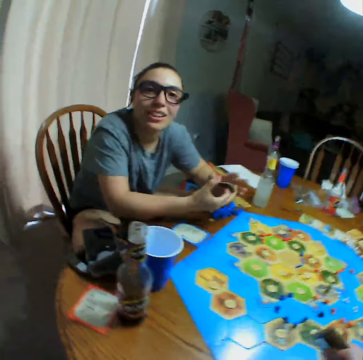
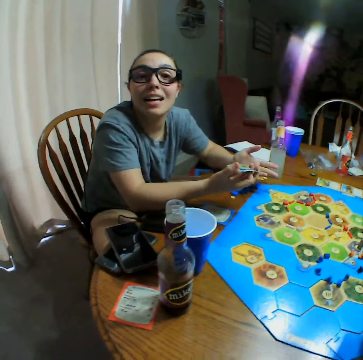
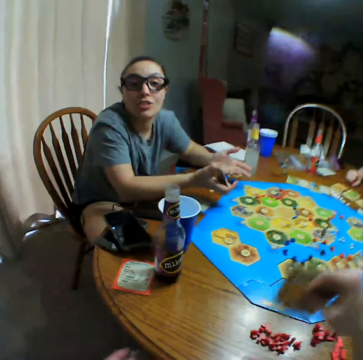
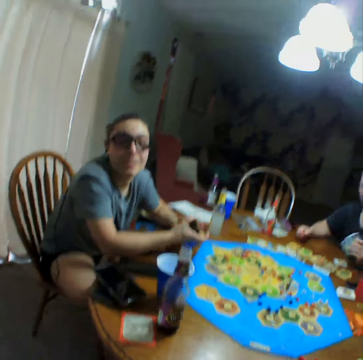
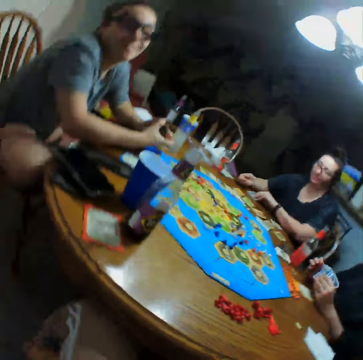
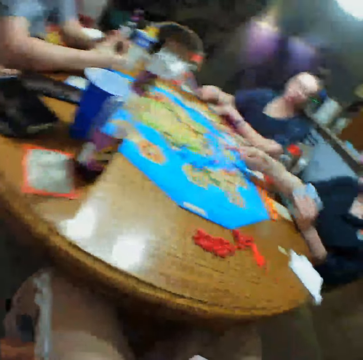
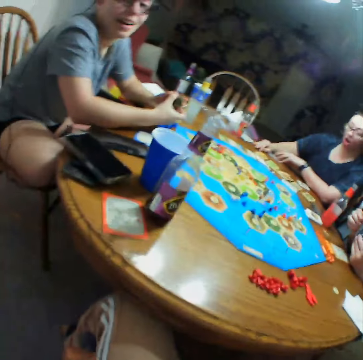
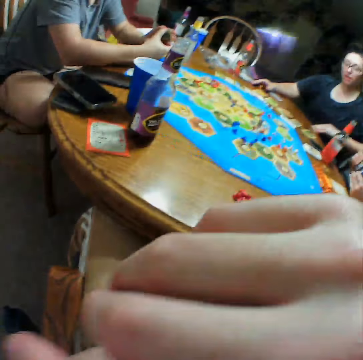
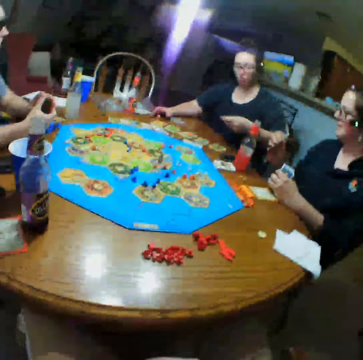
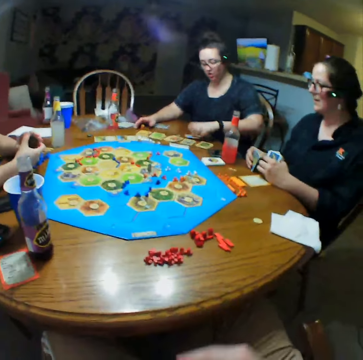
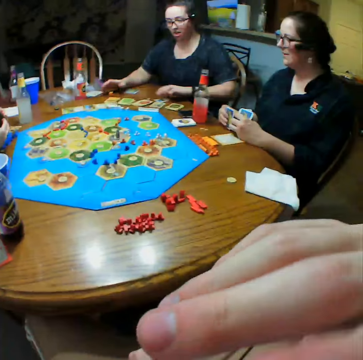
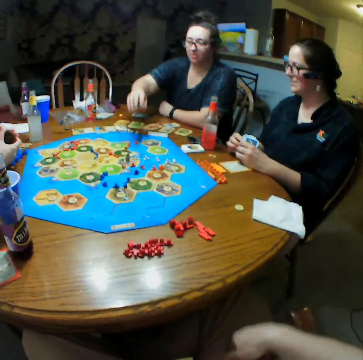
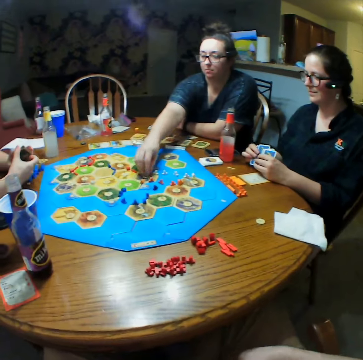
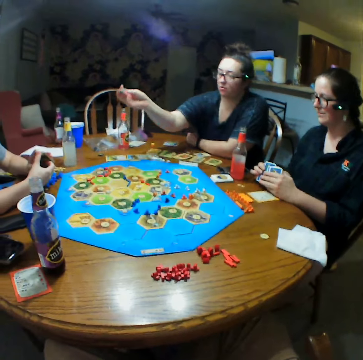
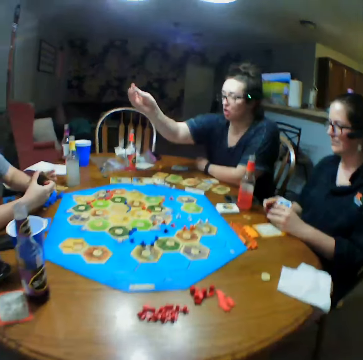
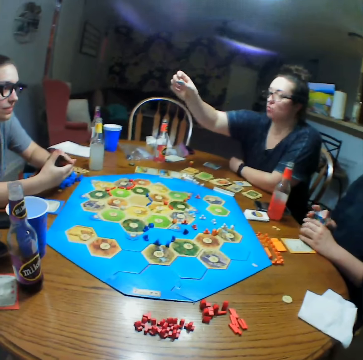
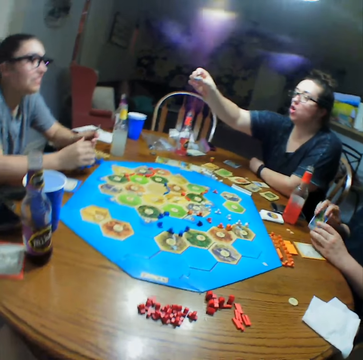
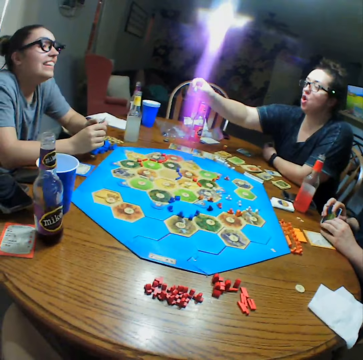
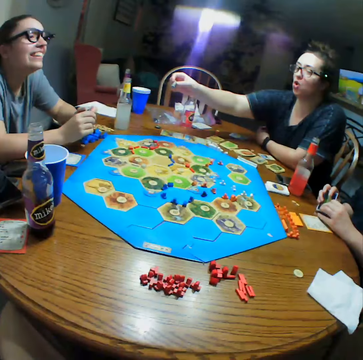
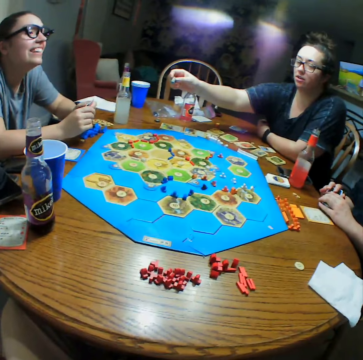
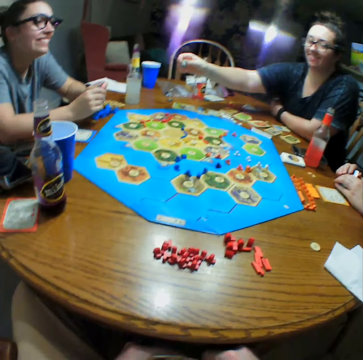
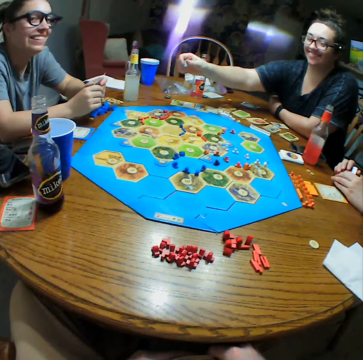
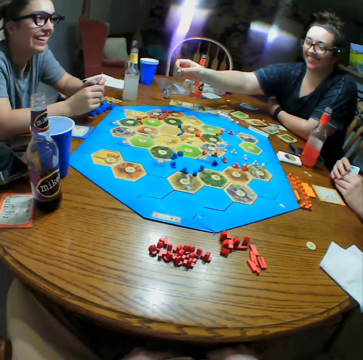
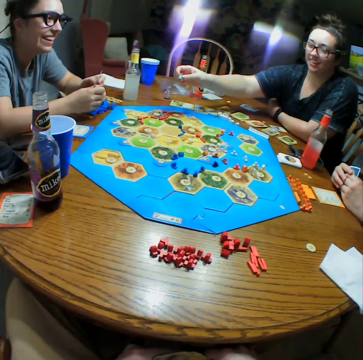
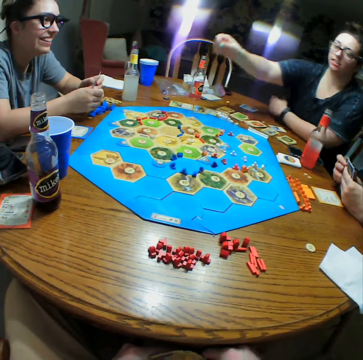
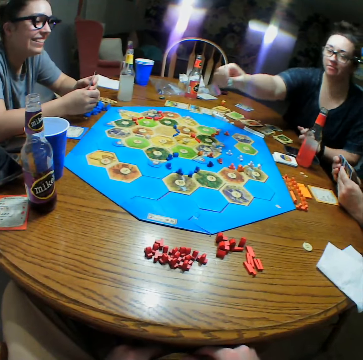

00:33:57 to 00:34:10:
A person drops cards on the table. The camera wearer touches the face. The person touches cards in the table. The person picks up a die. The person moves something on the board game. Another person interacts with a third person.

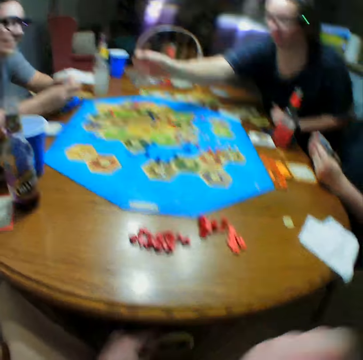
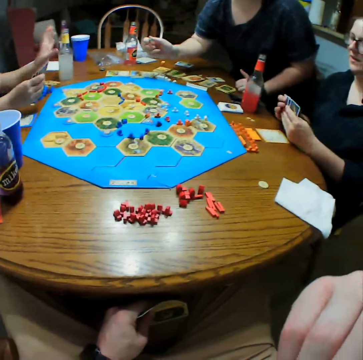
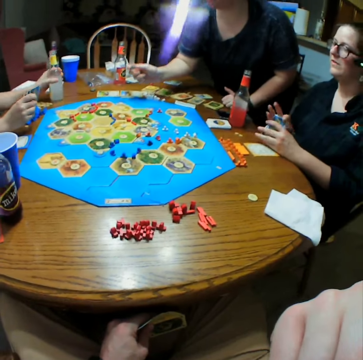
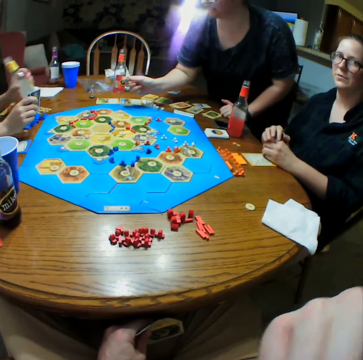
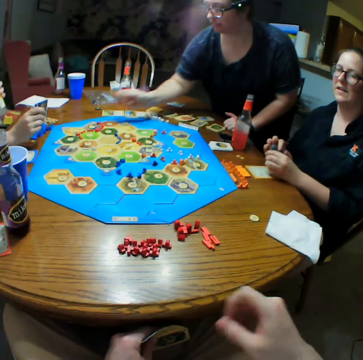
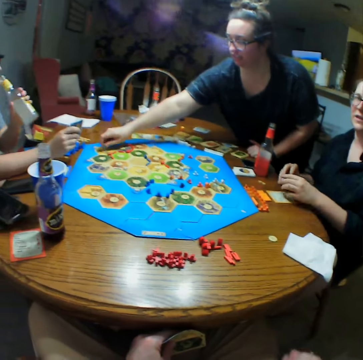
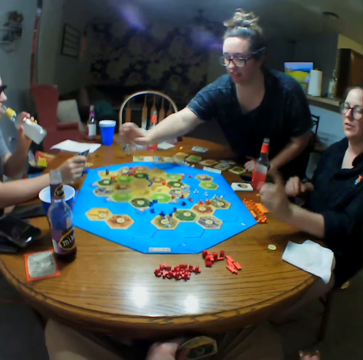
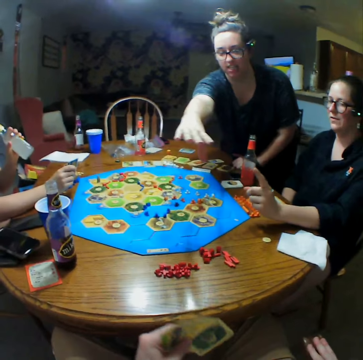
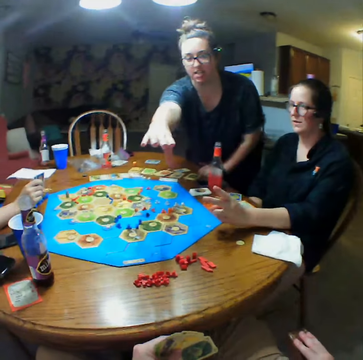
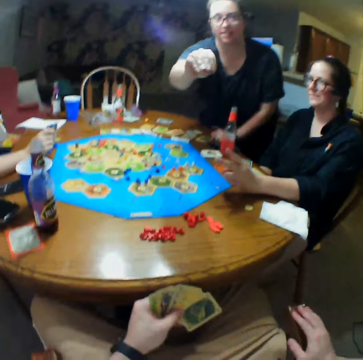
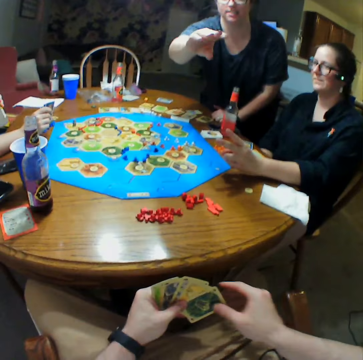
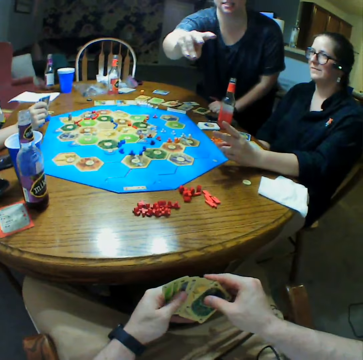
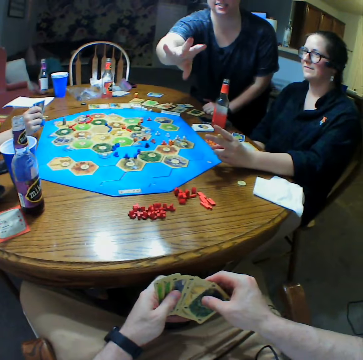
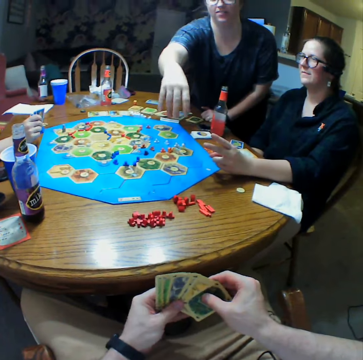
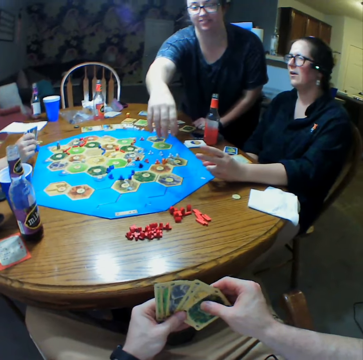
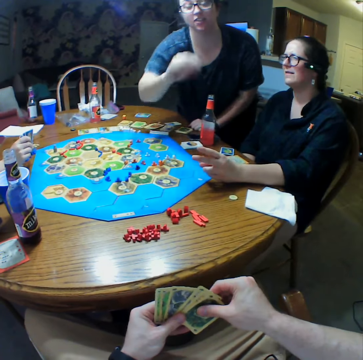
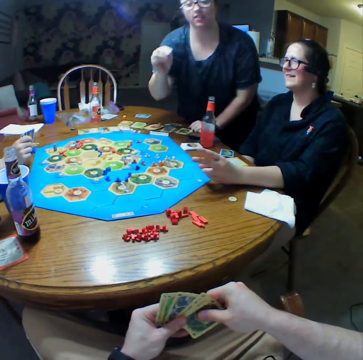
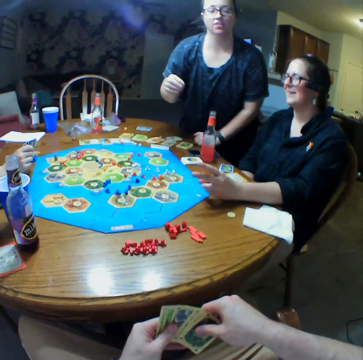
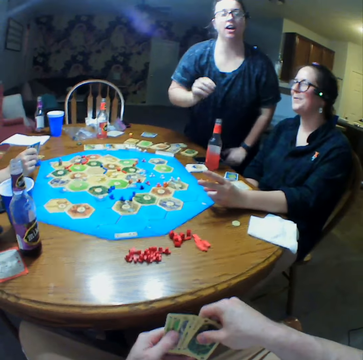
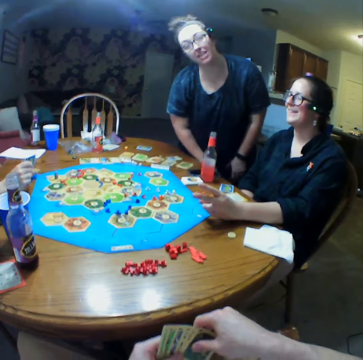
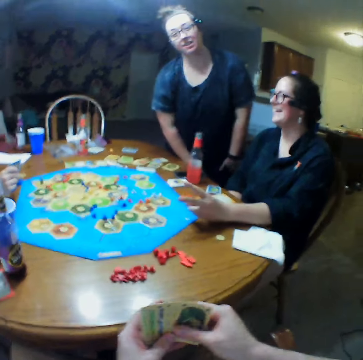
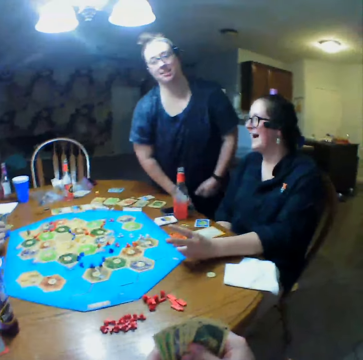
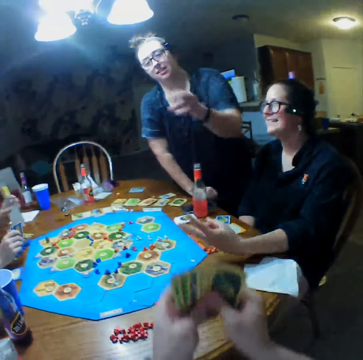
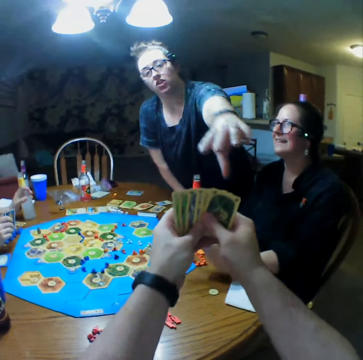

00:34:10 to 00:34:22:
A person takes a drink. Another person drops a die on the table. The camera wearer moves the hands. The second person stretches the hand and moves the fingers. The camera wearer selects cards. A third person interacts with the first person. The second person touches the table.

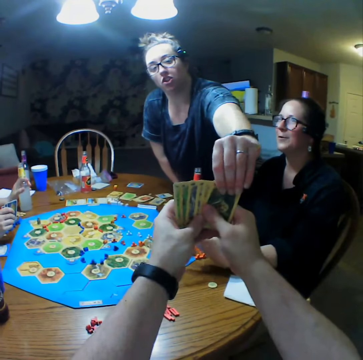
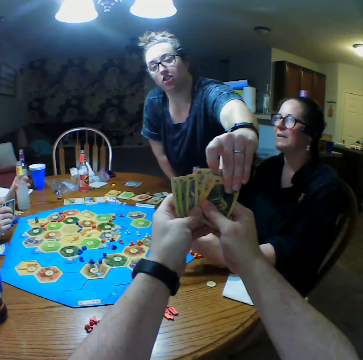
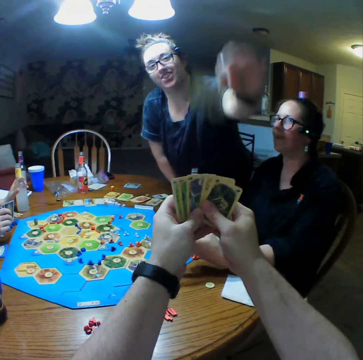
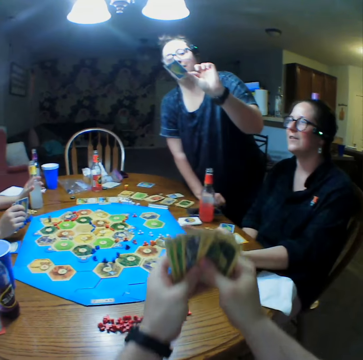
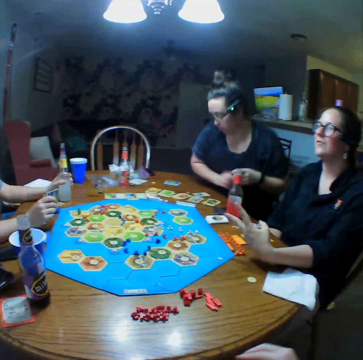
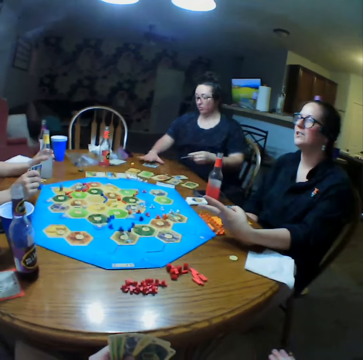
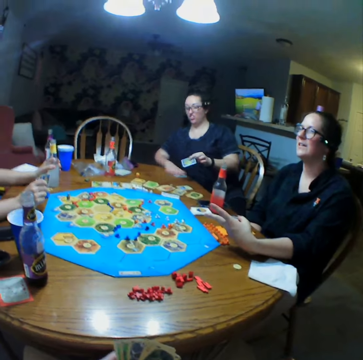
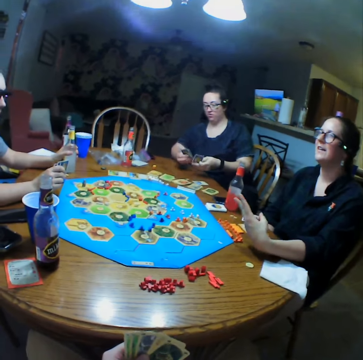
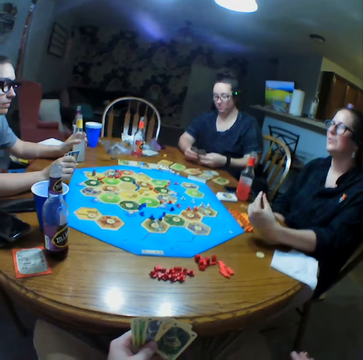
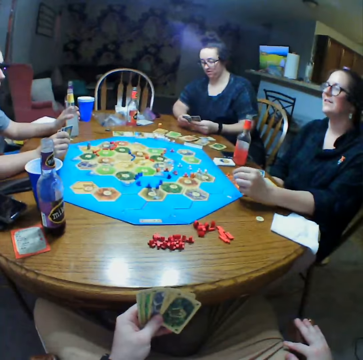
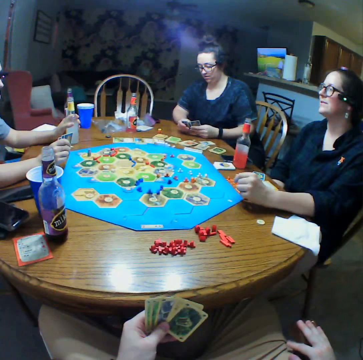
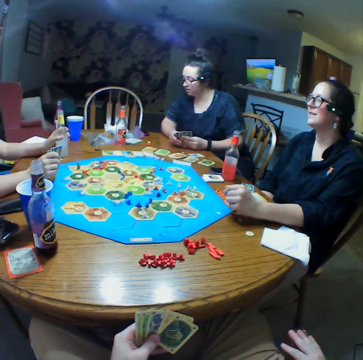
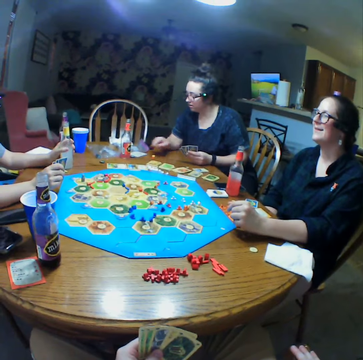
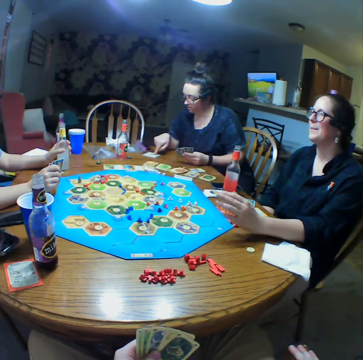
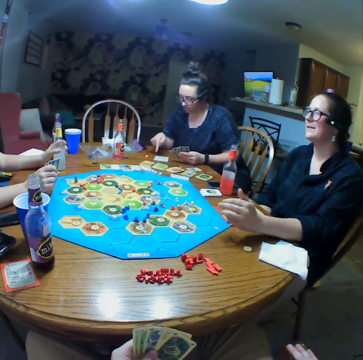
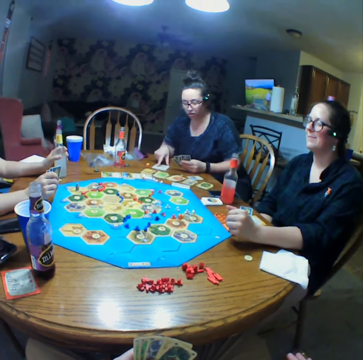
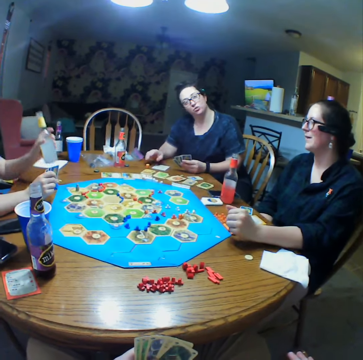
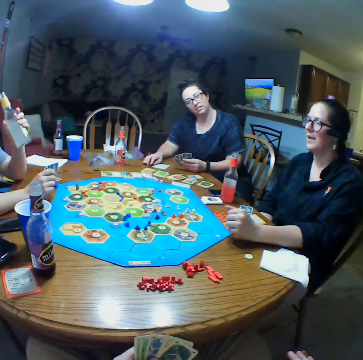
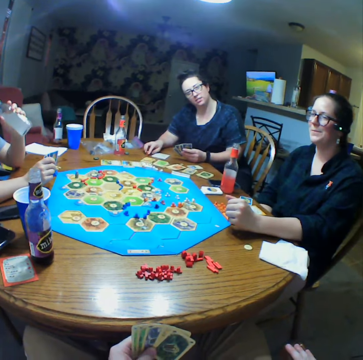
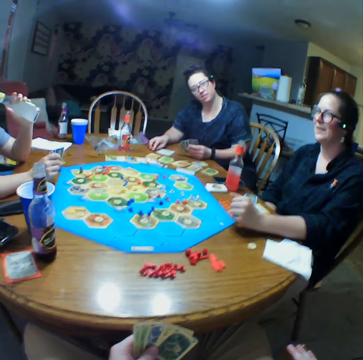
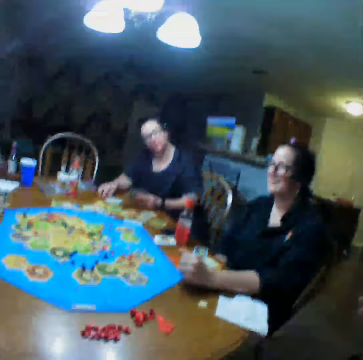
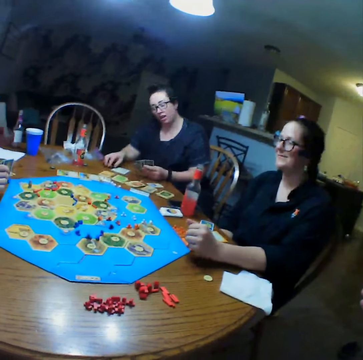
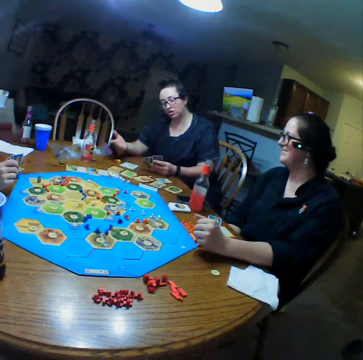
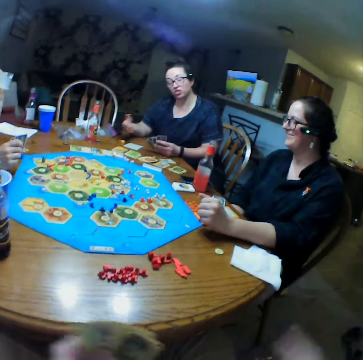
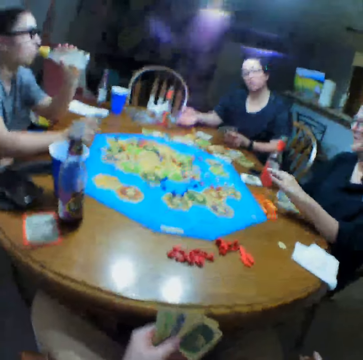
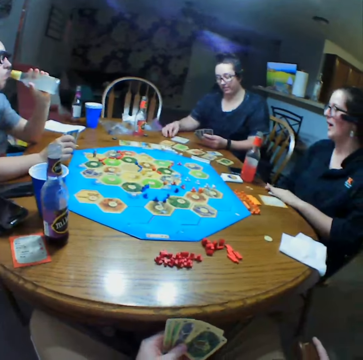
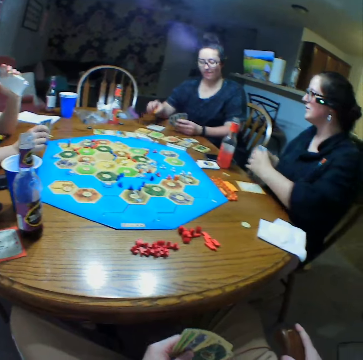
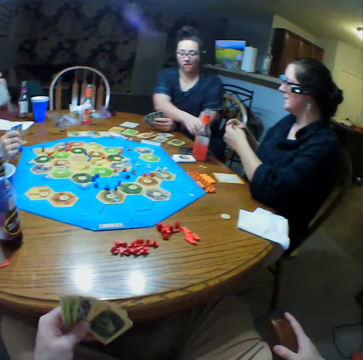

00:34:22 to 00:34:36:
A person picks a card from the camera wearer. Another person puts a drink on the table. The camera wearer gives the first person the cards. The first person sits on the chair and takes a card on the table. The first person holds cards. The camera wearer rests the hands. A third person takes a bottle on the table. The first person touches a card. The second person takes the drink. The first person holds a die. The camera wearer moves the right hand. The first person interacts with the camera wearer.
